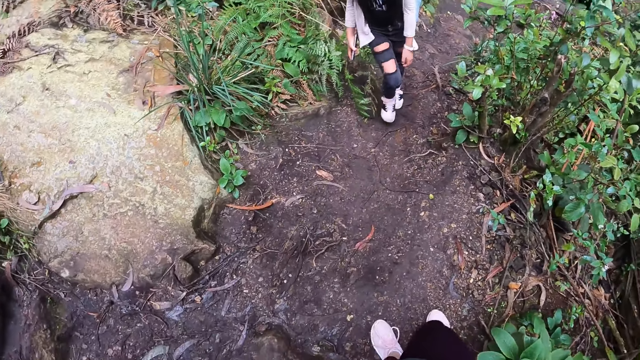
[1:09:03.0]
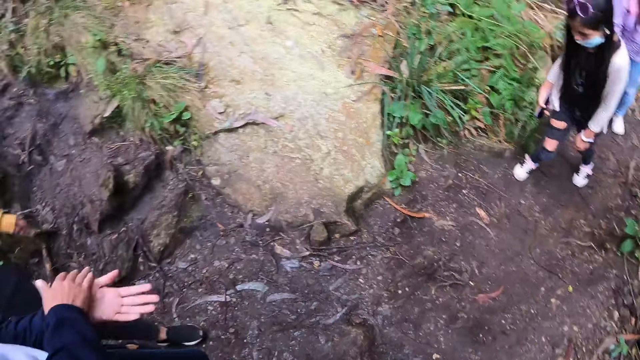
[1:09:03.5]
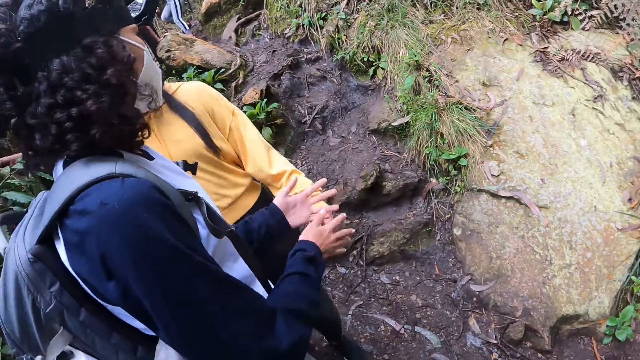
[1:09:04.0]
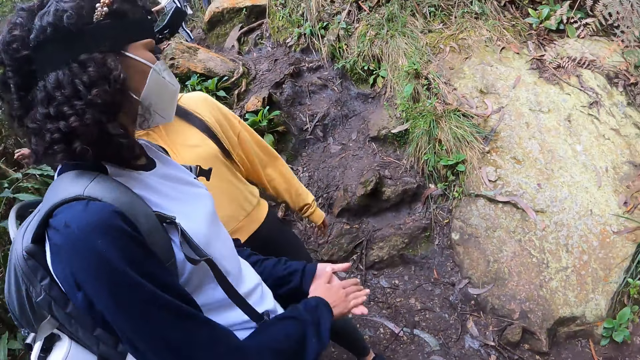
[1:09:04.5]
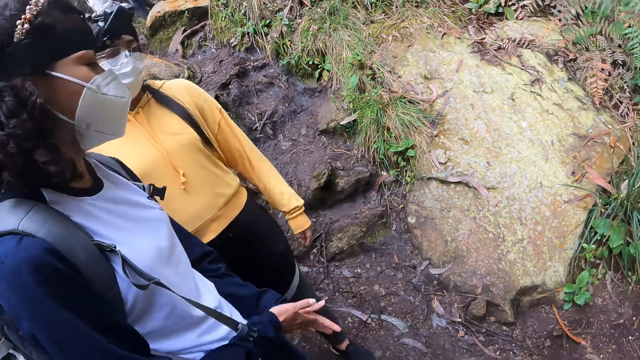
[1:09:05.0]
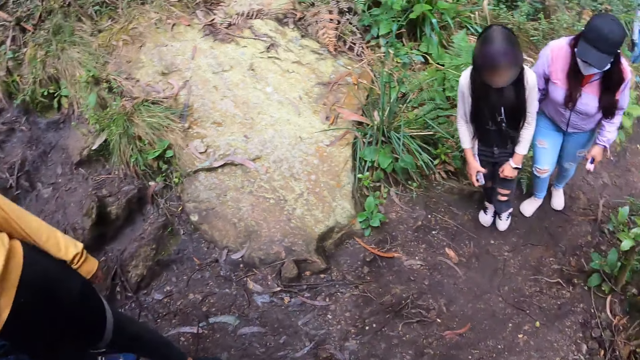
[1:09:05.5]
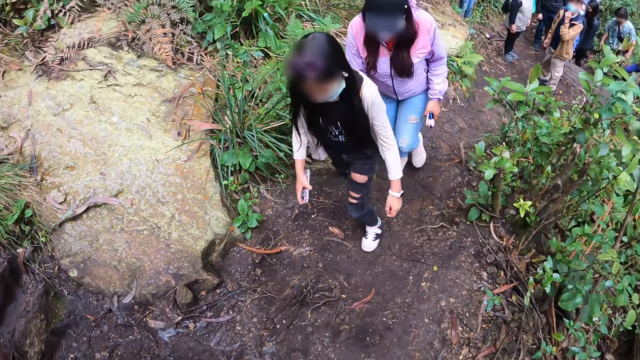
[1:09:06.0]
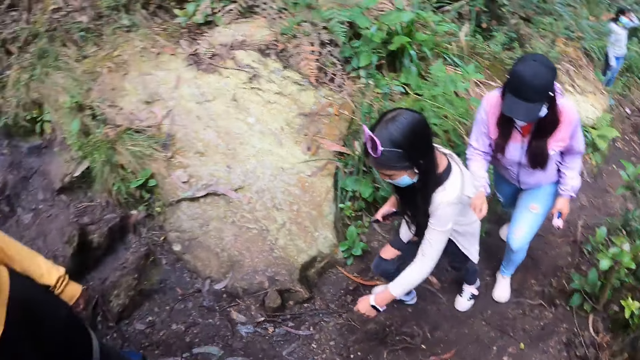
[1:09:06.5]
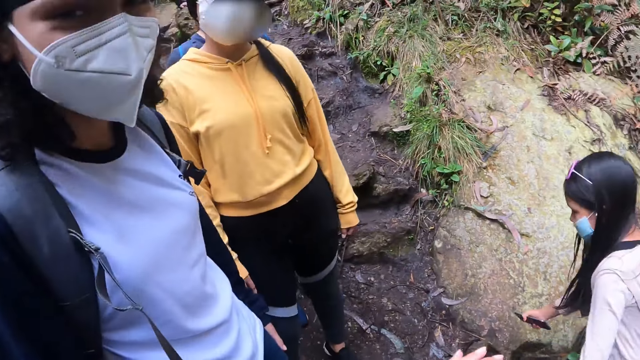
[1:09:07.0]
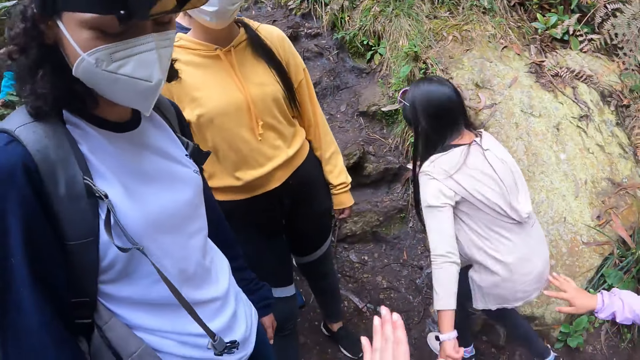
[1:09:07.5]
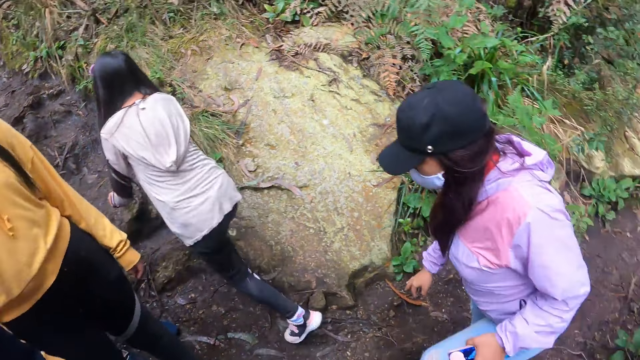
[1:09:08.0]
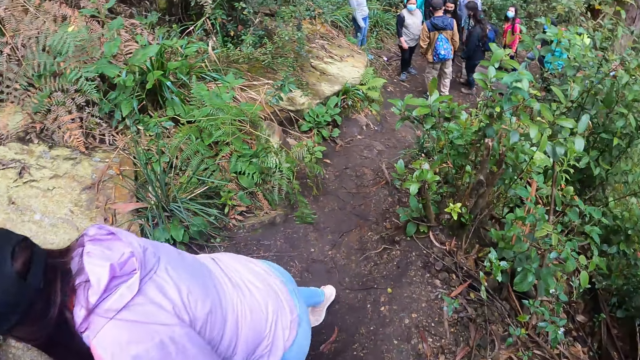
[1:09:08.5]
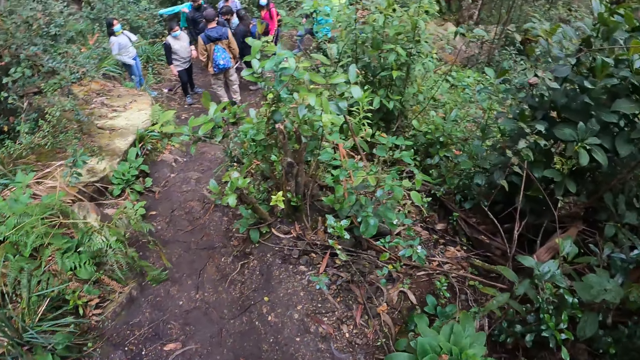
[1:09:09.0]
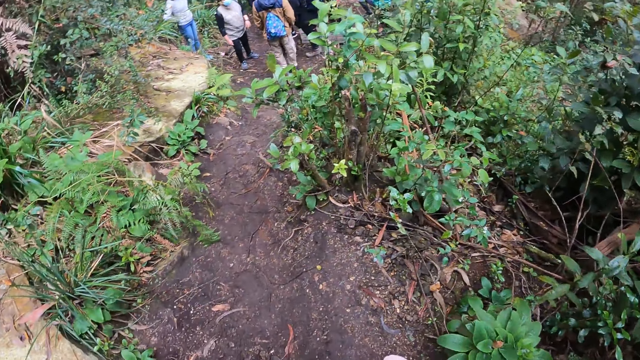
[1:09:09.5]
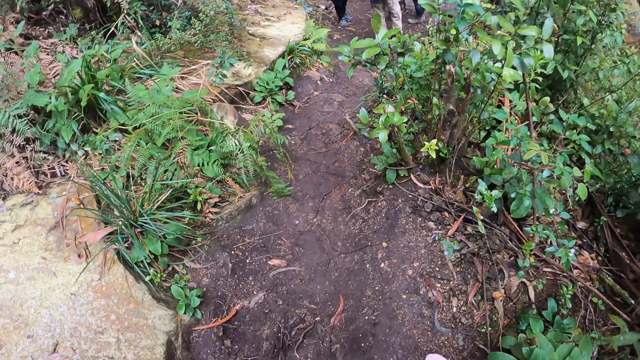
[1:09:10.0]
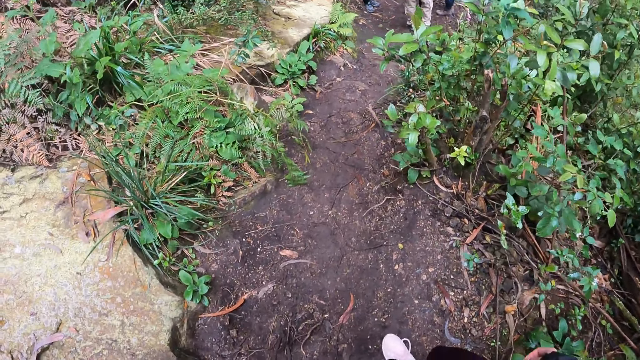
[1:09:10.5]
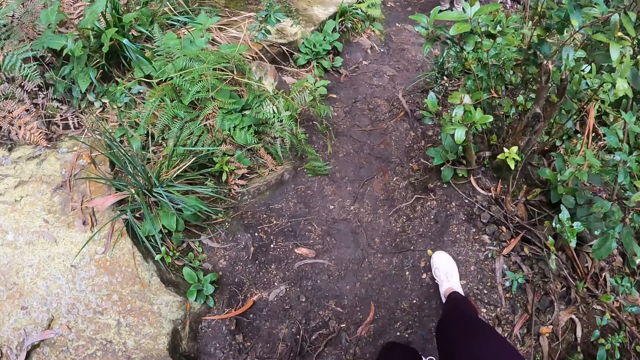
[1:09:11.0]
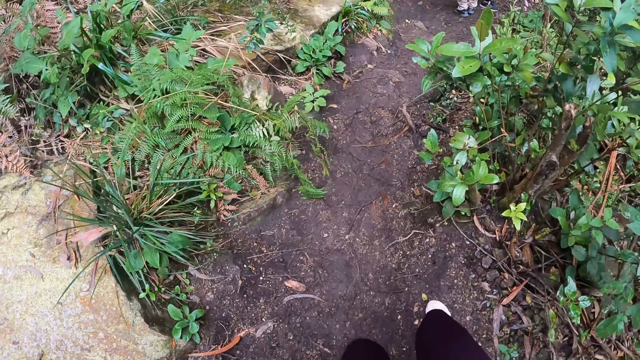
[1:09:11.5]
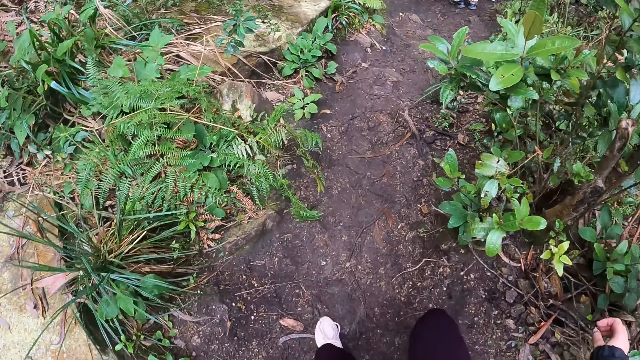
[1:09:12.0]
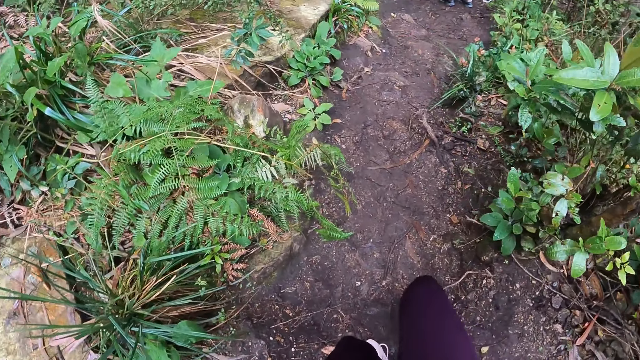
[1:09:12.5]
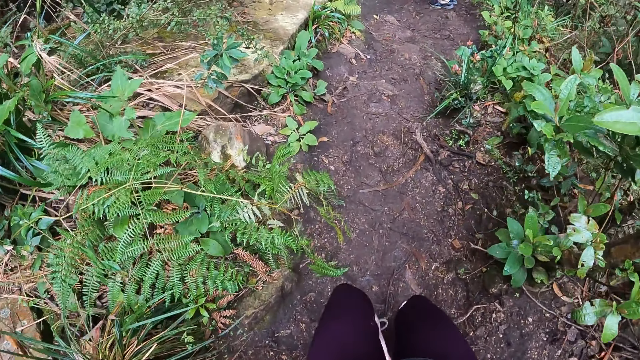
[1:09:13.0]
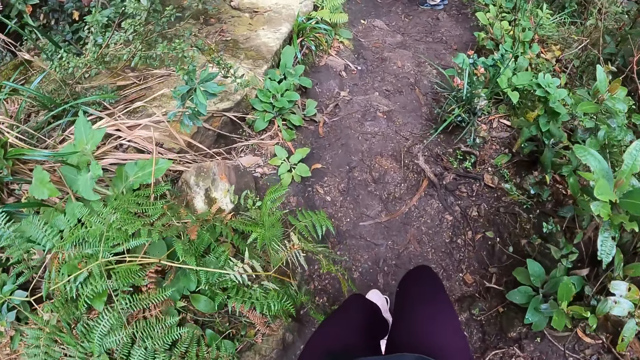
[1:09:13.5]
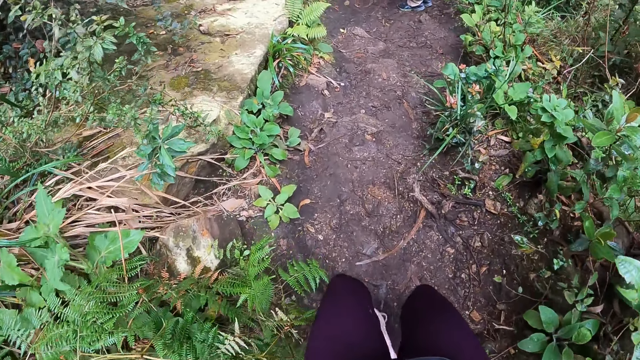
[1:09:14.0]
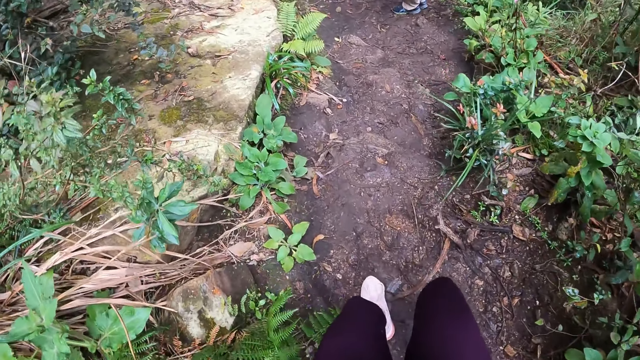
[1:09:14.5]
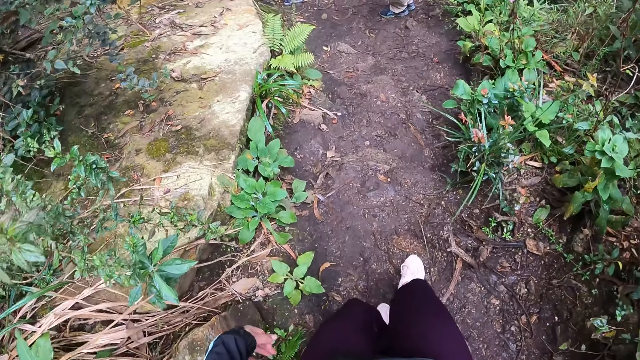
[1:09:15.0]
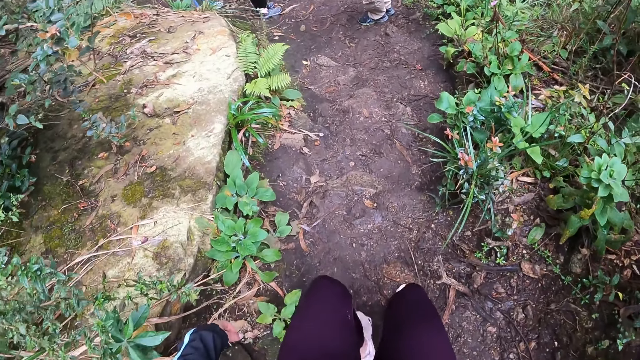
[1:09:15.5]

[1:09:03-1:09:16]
A woman interacts with another woman. The camera wearer interacts with the women. They walk down the forest pathway.

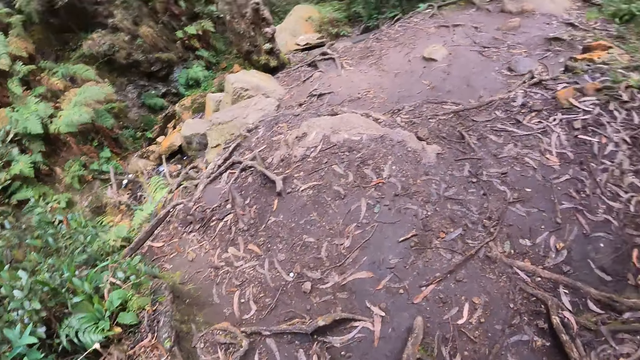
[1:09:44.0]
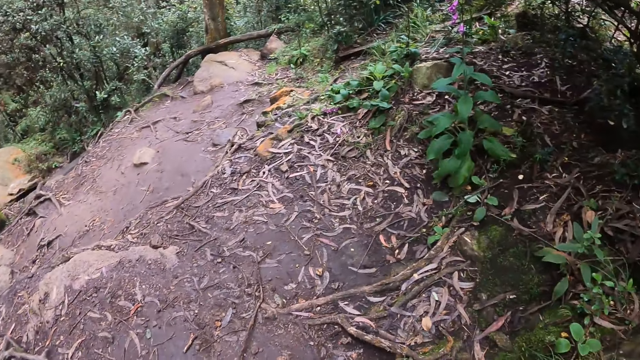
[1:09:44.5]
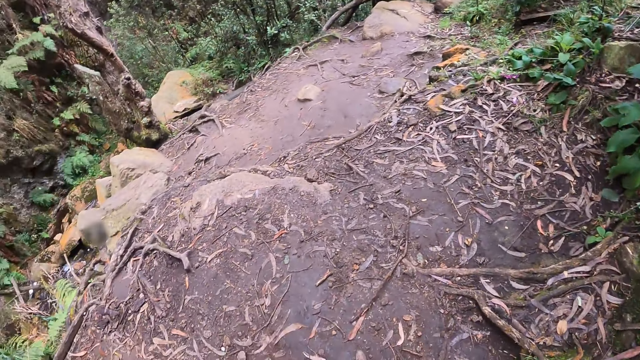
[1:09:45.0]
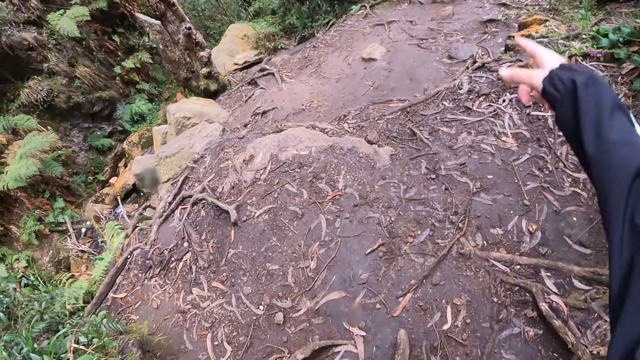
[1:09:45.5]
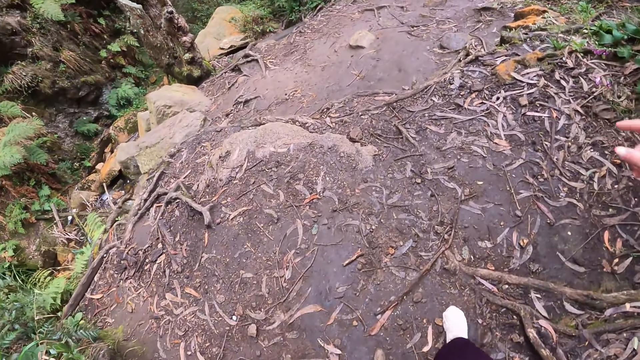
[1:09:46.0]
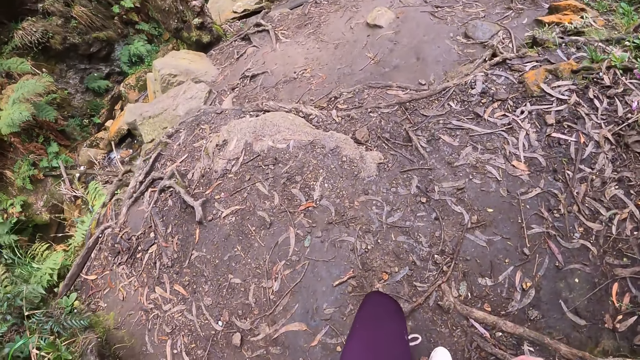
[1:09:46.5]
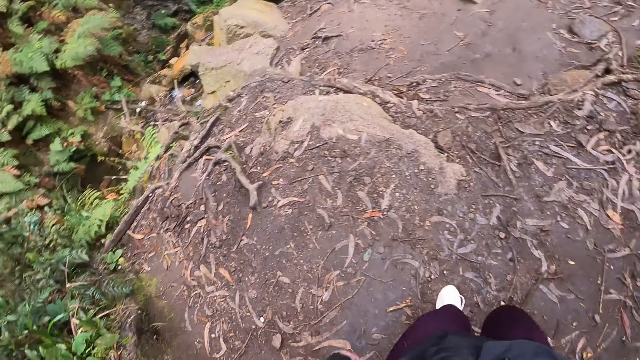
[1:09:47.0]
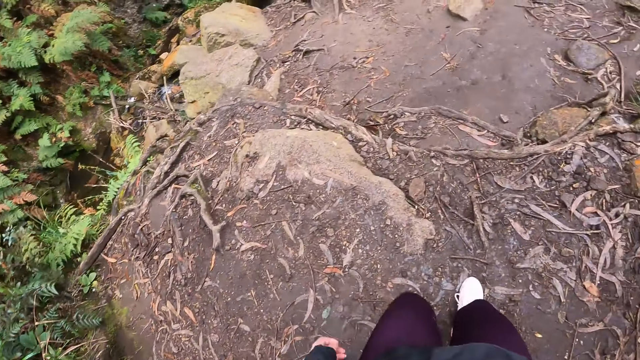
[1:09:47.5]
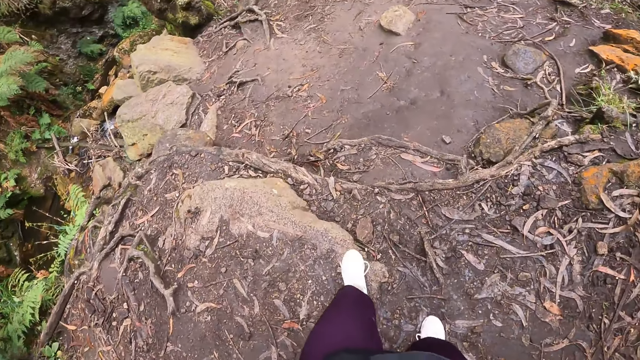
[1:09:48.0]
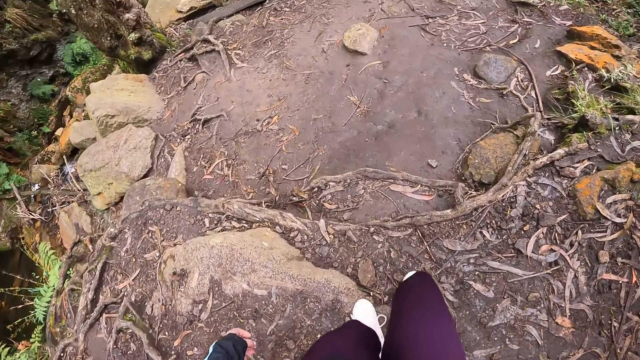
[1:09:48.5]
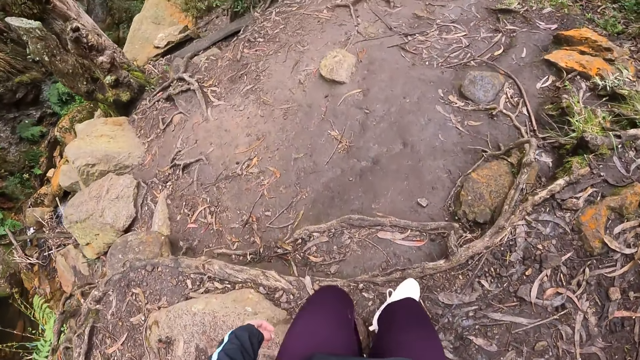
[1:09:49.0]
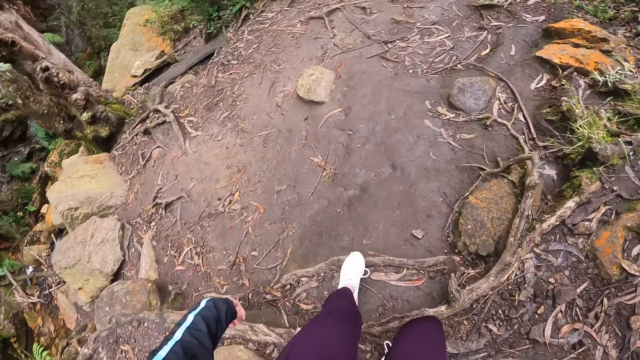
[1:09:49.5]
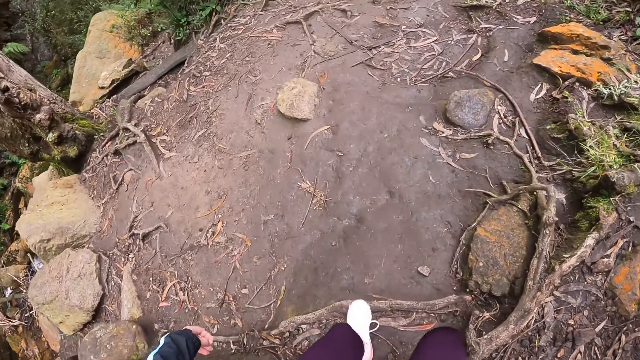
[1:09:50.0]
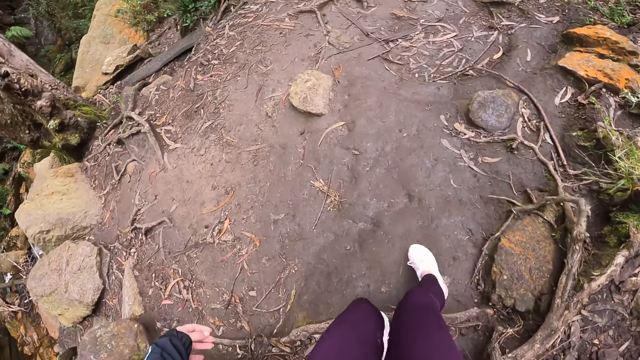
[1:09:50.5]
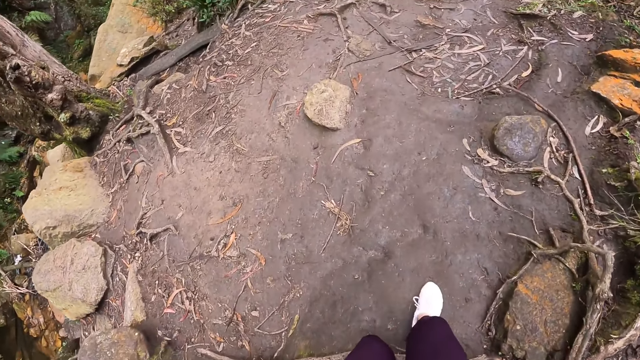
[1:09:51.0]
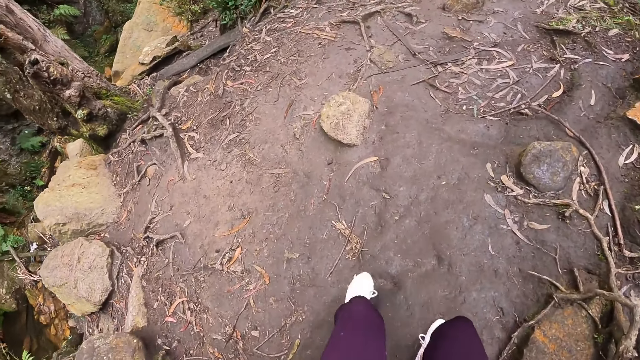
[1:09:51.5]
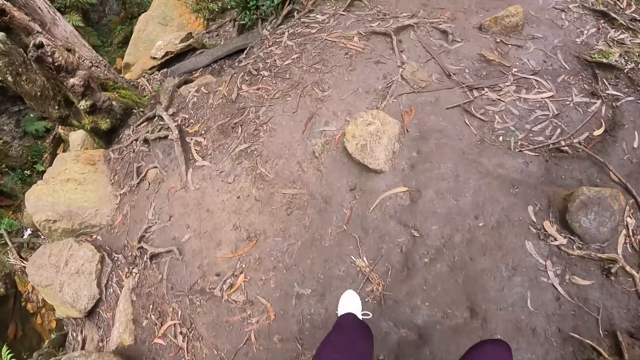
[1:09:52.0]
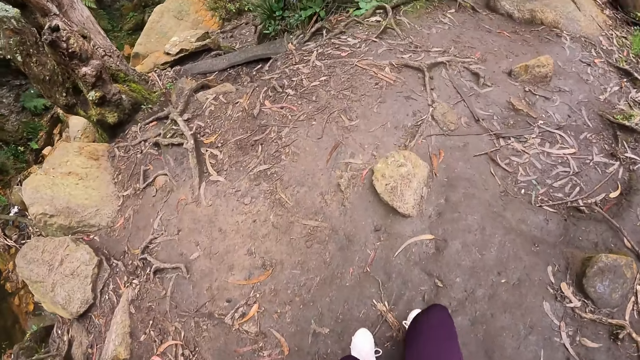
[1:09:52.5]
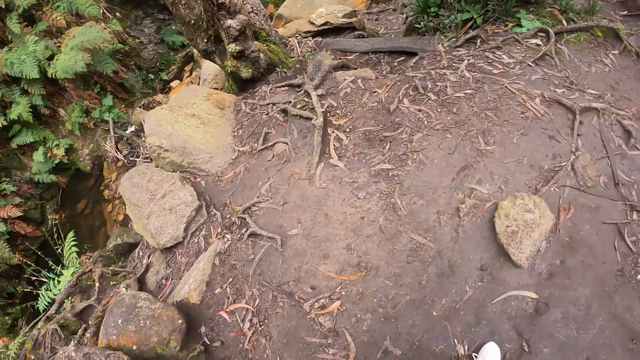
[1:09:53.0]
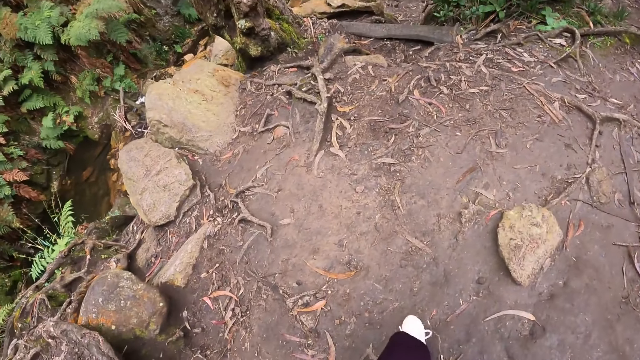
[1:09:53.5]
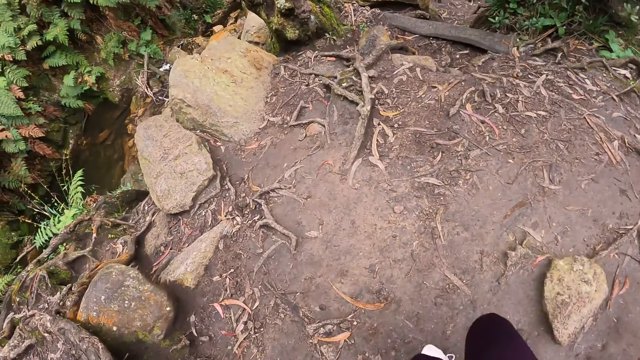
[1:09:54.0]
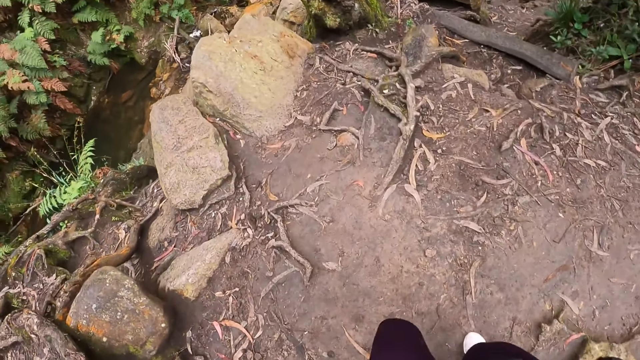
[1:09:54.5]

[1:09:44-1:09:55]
The camera wearer points her finger out. She walks on the dirty path.
